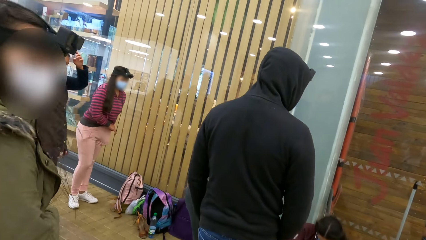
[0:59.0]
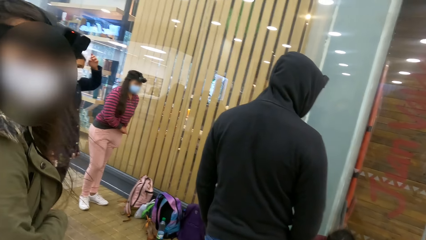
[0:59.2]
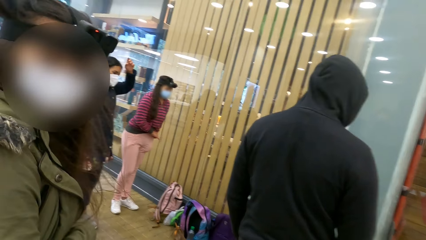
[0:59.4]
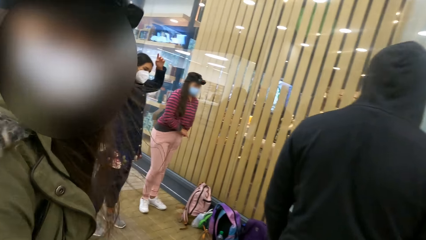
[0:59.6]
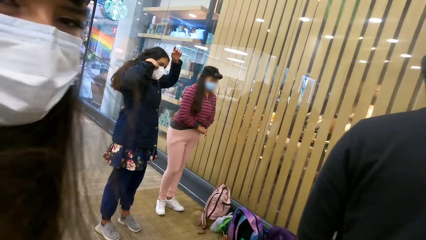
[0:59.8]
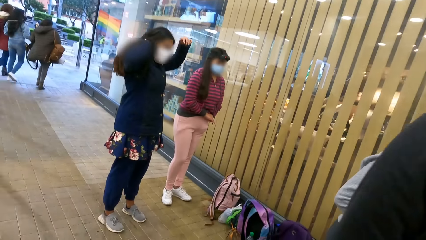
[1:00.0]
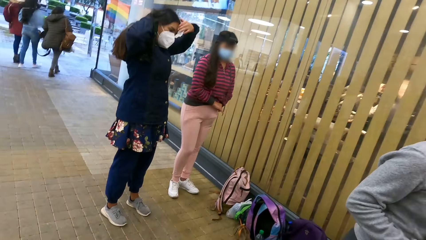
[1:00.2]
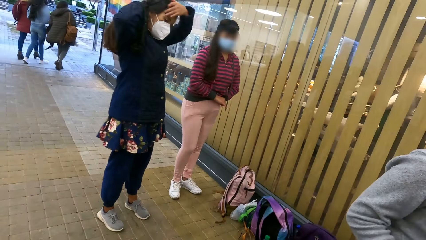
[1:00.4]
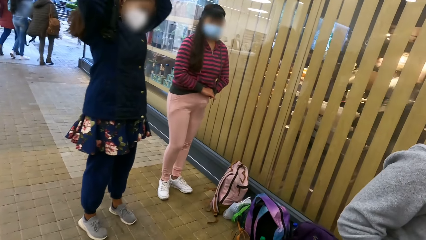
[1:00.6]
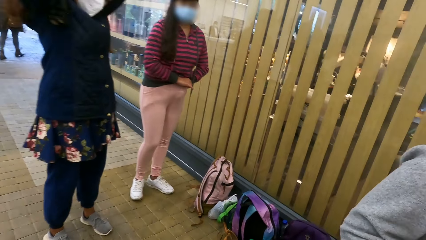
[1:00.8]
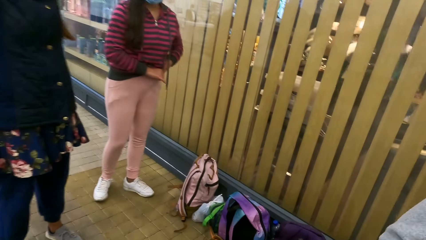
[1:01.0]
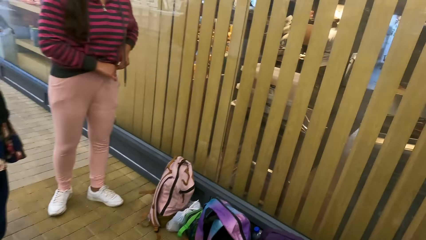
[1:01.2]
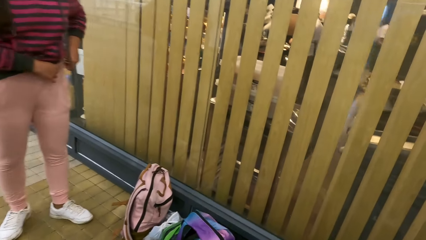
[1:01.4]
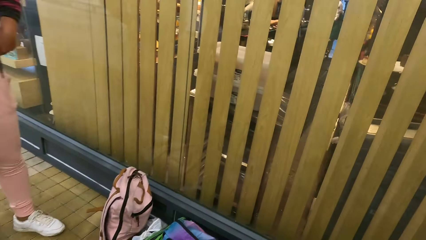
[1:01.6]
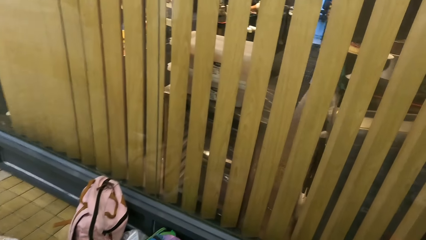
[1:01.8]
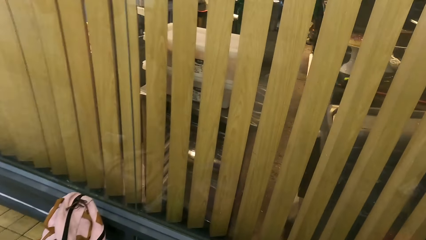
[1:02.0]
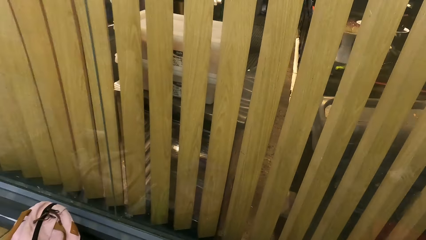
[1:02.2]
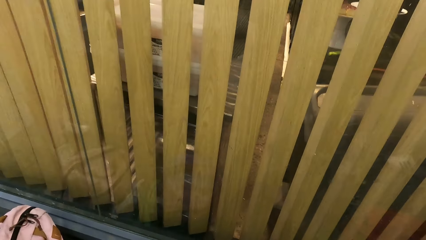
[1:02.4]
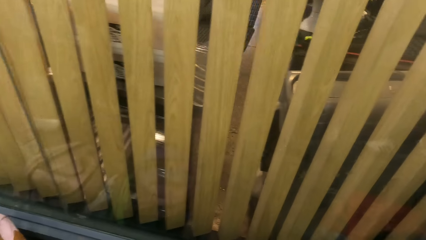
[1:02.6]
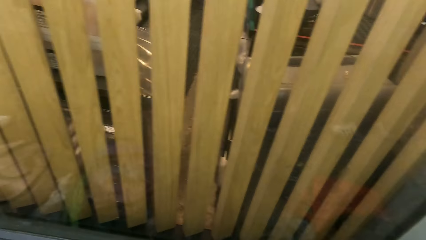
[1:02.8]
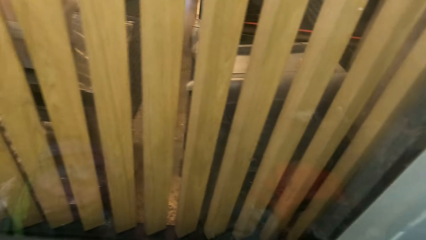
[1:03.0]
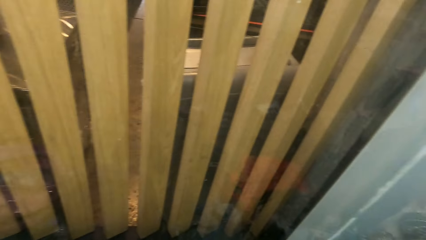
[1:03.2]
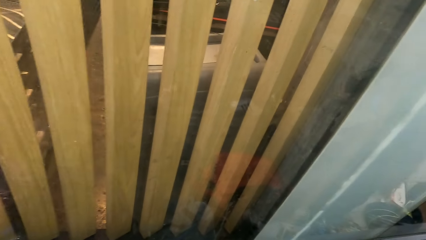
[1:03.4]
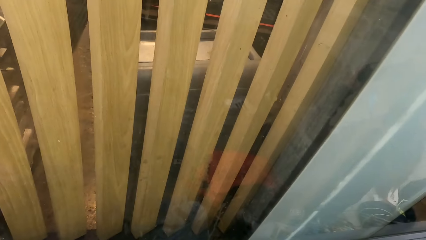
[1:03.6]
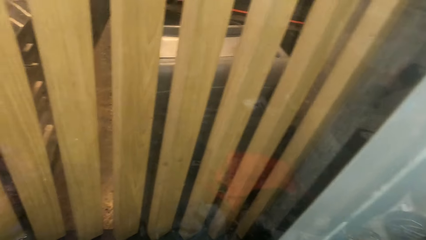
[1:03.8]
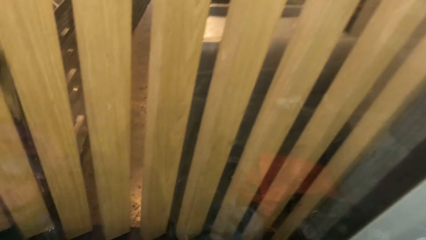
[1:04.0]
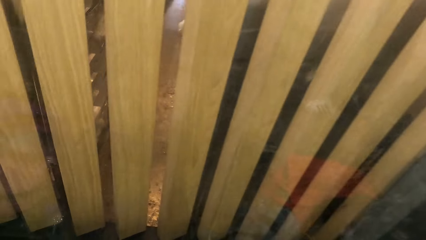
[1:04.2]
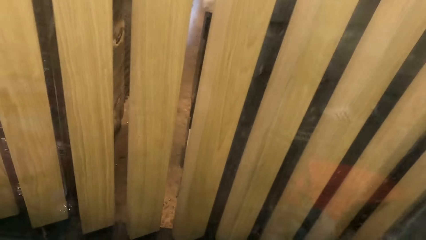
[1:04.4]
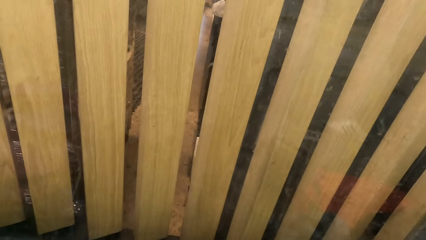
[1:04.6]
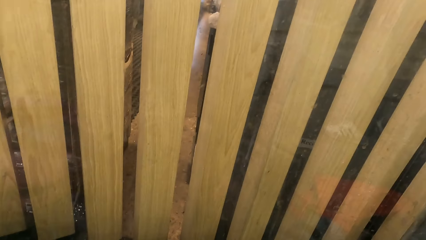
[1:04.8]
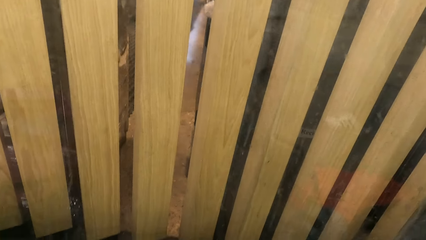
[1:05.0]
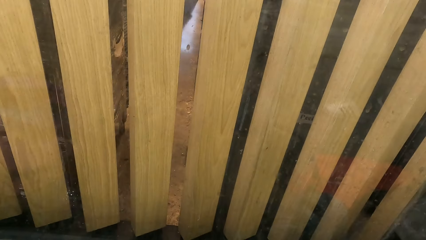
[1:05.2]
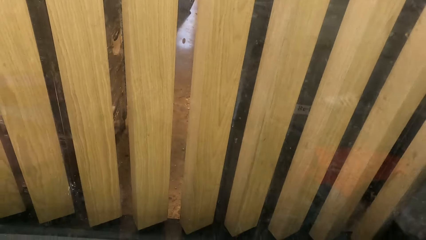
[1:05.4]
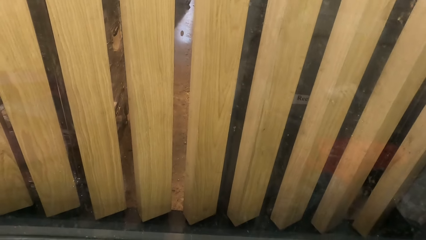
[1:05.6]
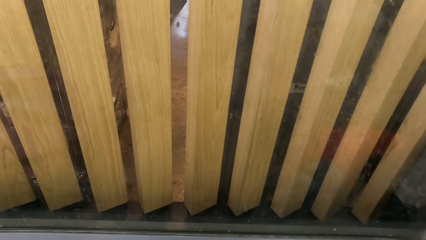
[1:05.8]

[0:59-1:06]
The camera wearer moves forward.

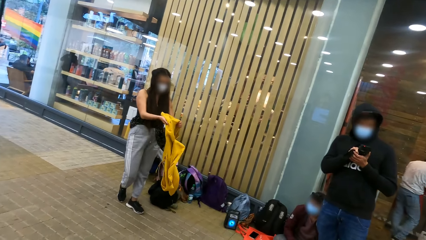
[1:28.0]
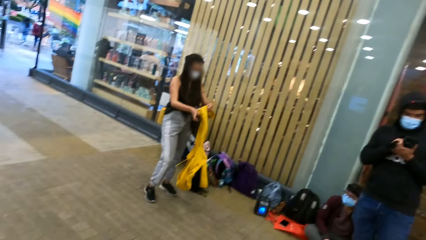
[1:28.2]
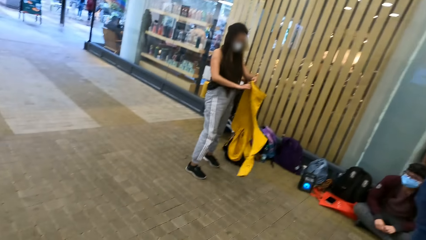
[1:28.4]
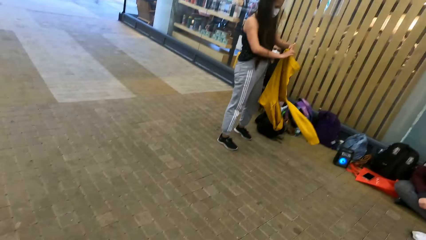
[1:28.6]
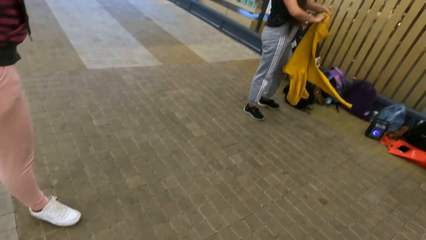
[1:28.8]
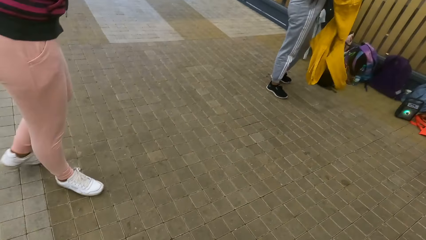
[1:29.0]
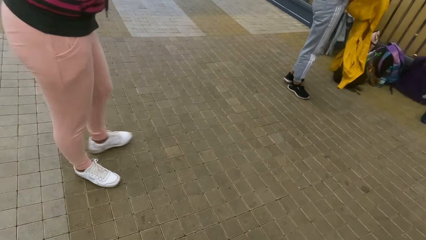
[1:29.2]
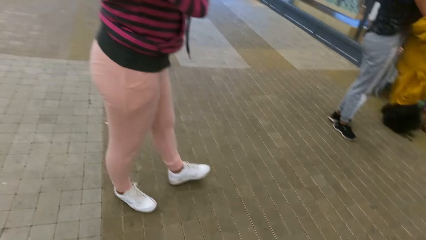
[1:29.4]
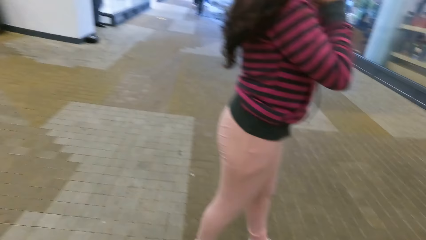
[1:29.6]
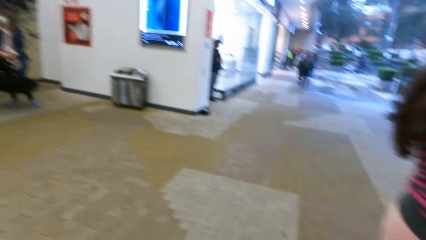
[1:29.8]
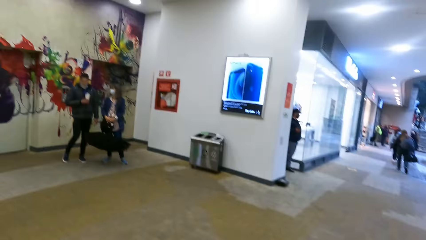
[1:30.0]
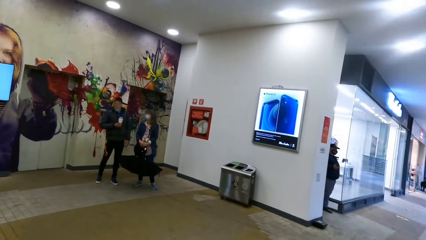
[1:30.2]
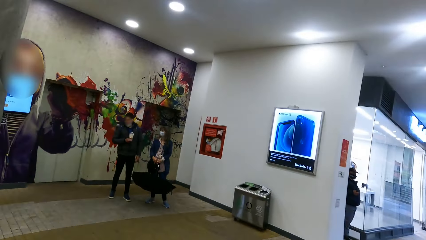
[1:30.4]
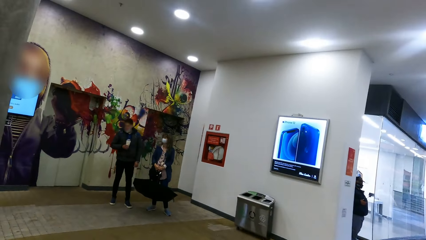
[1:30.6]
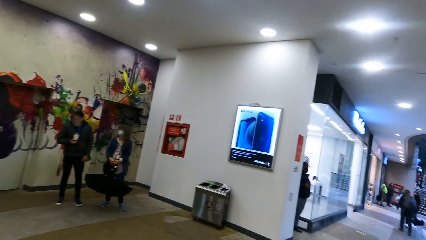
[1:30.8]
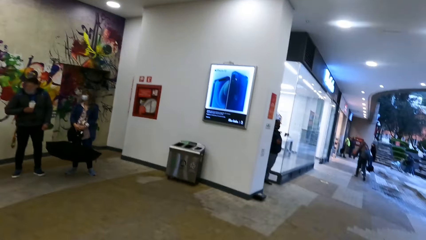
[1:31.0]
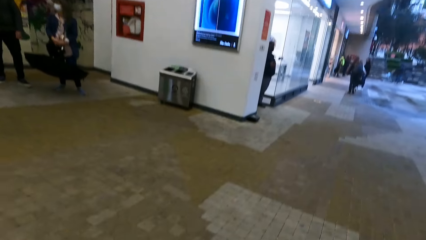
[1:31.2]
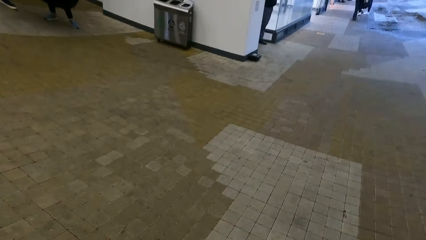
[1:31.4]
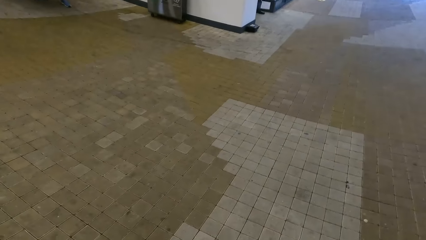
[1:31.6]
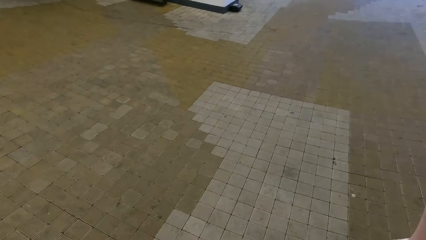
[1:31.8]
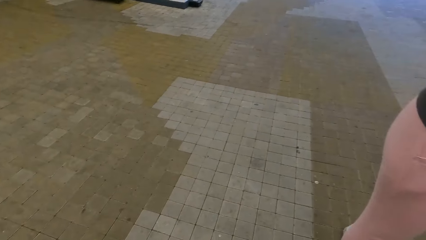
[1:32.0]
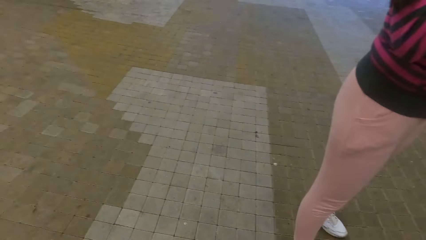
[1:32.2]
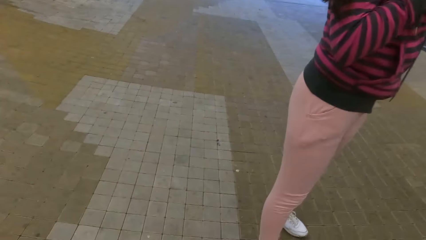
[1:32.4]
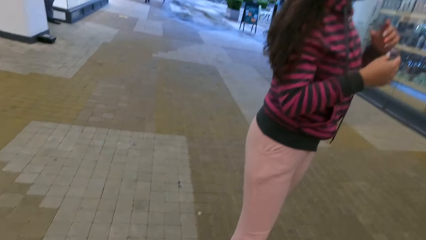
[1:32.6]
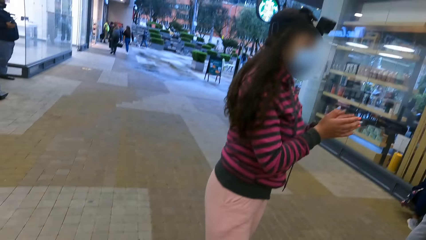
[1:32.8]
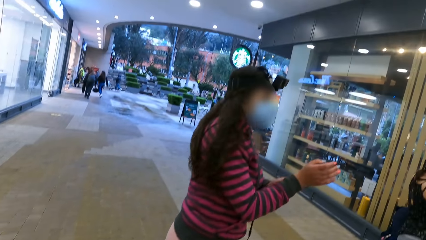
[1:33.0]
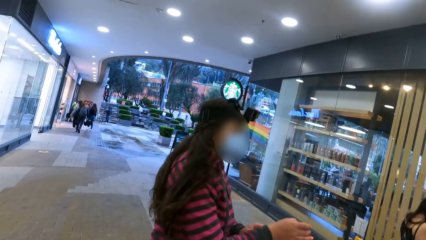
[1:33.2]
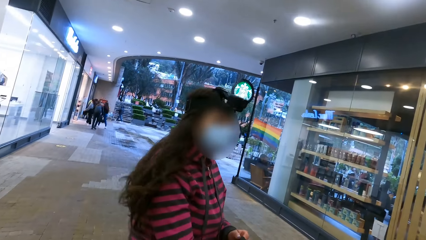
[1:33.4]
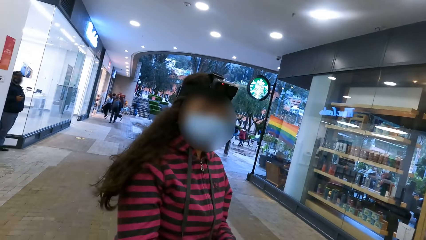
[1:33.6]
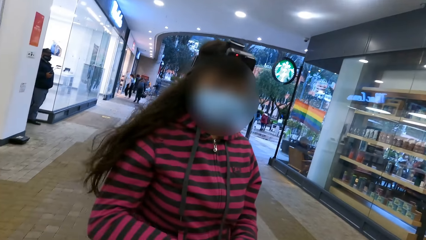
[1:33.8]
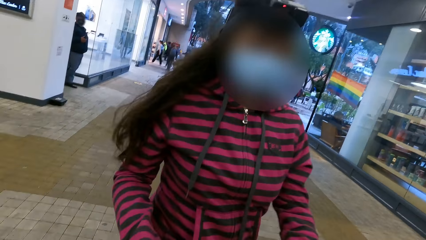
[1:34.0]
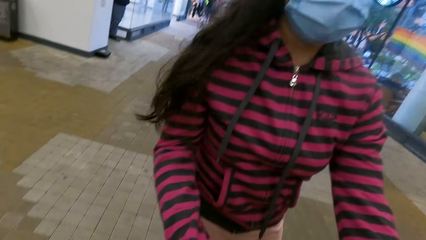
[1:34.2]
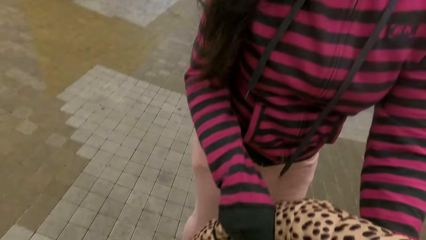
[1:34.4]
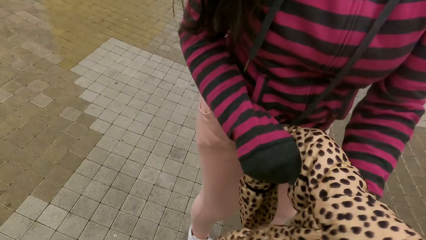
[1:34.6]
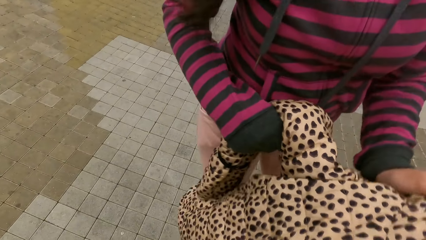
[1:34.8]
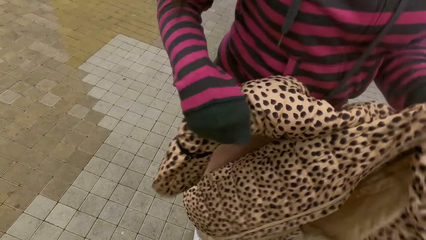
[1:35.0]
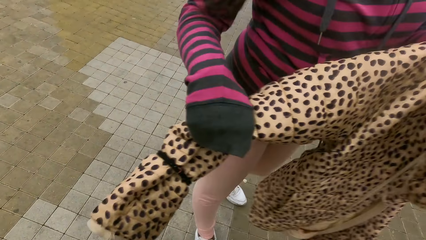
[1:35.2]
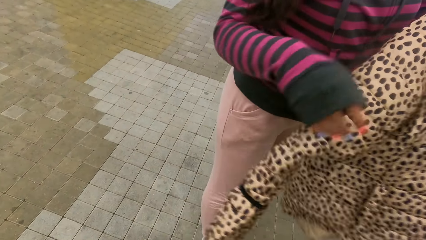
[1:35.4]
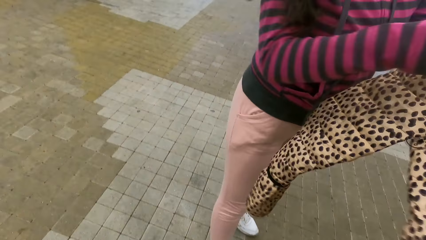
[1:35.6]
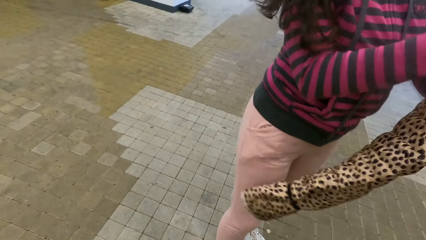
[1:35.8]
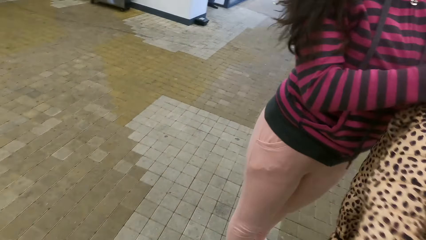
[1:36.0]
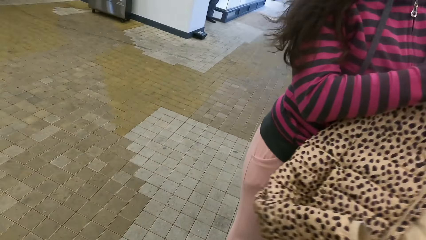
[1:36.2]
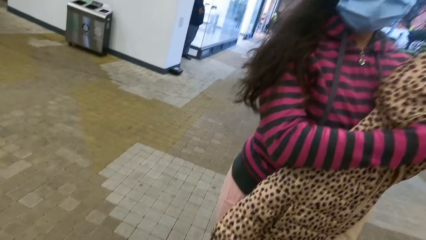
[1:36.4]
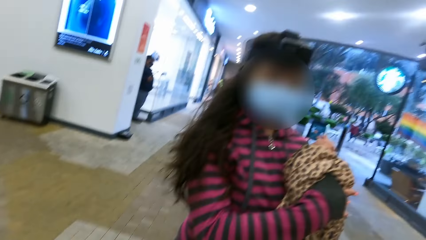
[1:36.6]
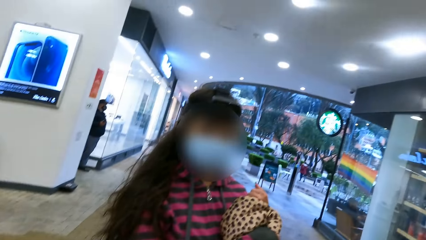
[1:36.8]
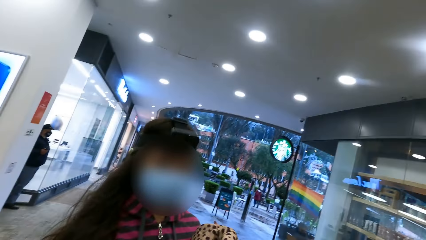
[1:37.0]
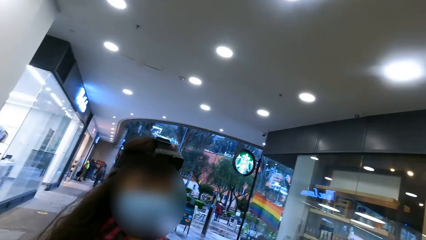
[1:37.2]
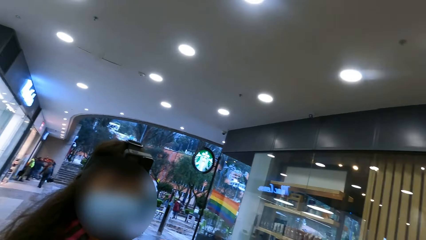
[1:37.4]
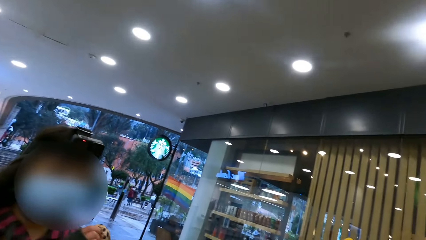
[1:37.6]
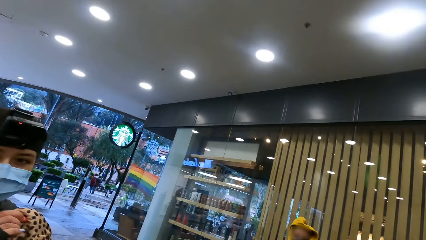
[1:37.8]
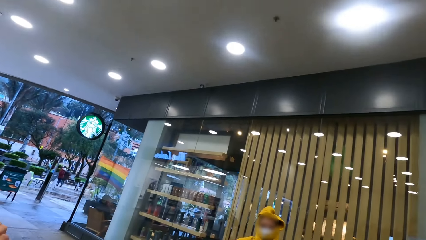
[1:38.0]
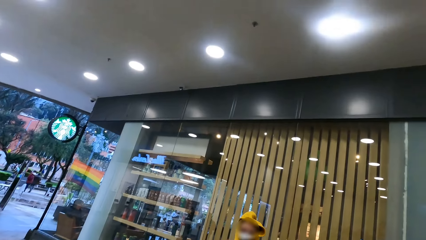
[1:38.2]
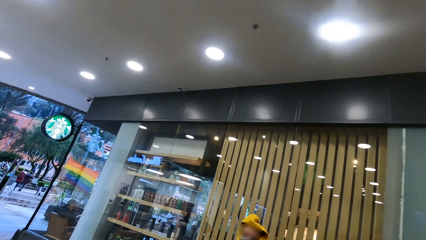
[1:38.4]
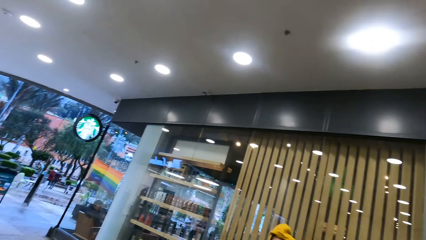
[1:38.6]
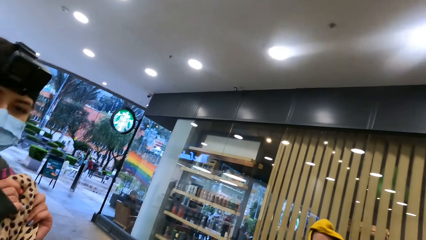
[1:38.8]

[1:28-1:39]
A person puts on the sweater. The camera wearer looks around. They give a woman a jacket.
